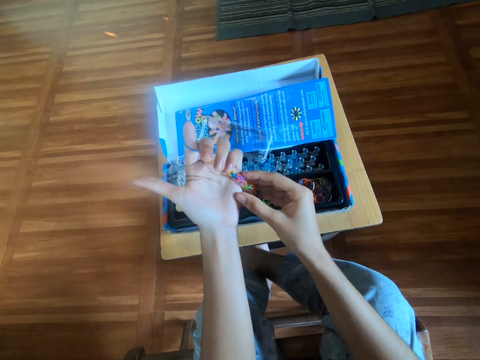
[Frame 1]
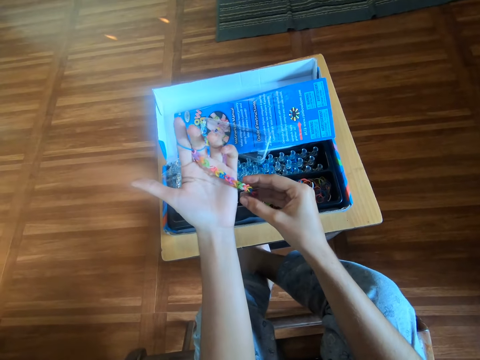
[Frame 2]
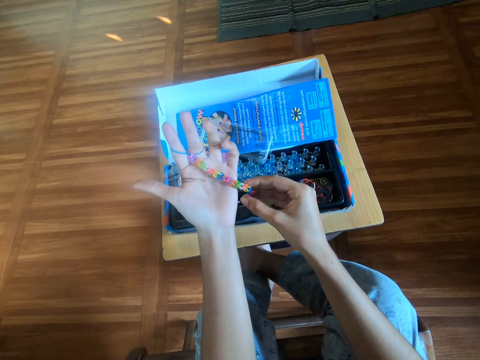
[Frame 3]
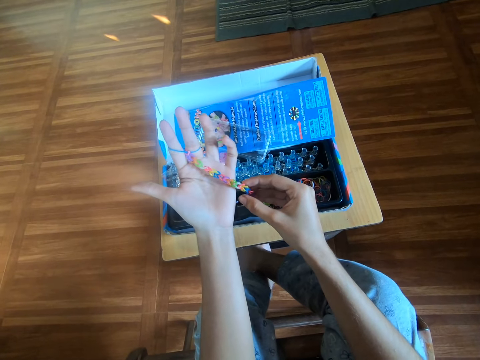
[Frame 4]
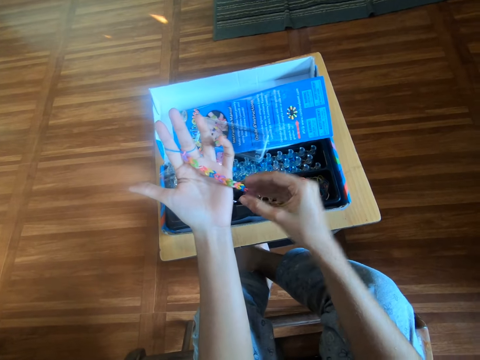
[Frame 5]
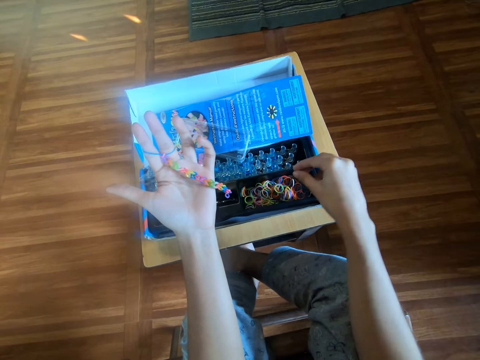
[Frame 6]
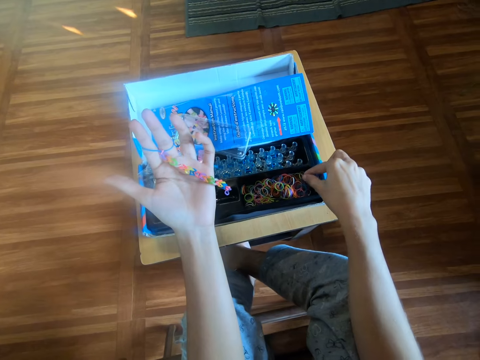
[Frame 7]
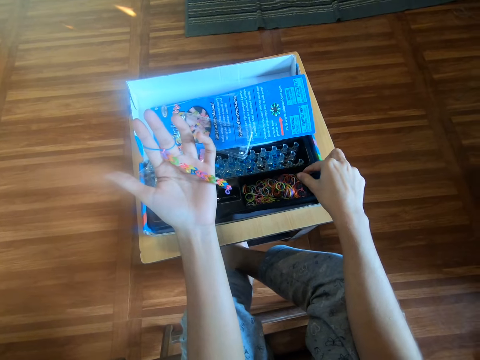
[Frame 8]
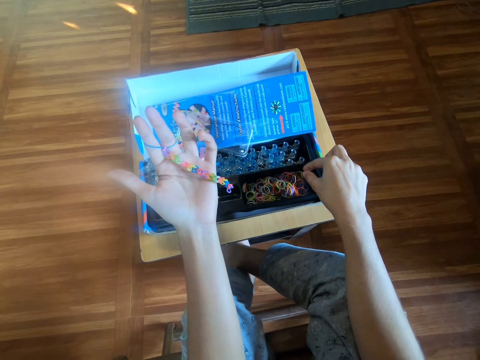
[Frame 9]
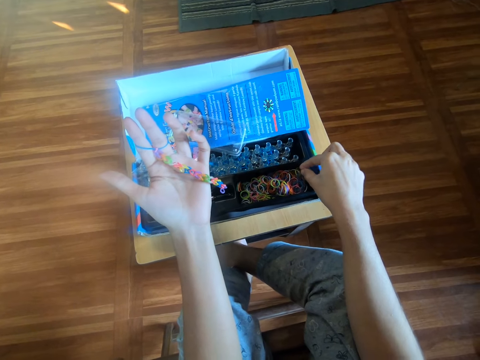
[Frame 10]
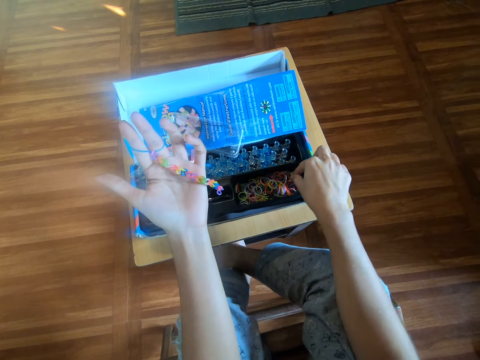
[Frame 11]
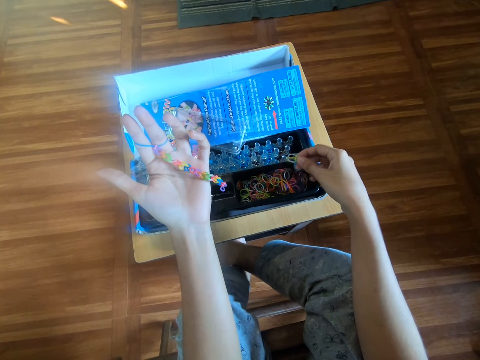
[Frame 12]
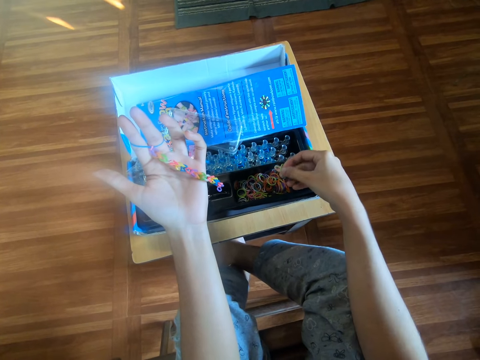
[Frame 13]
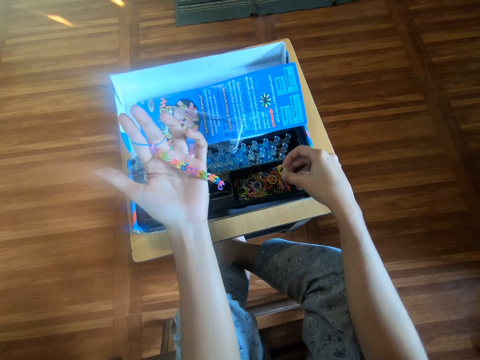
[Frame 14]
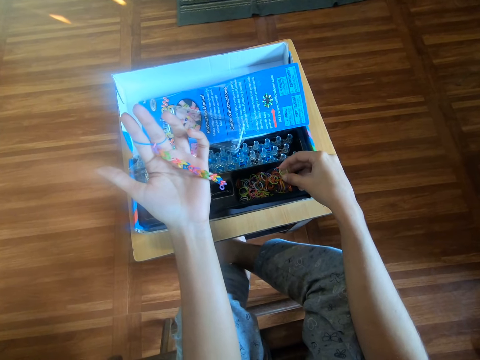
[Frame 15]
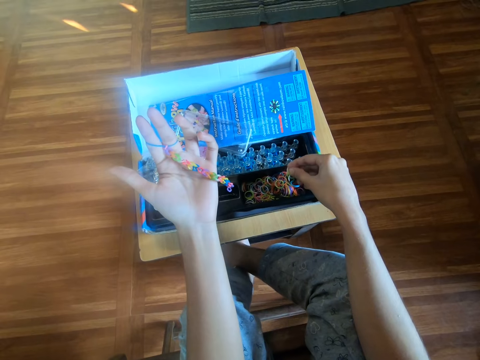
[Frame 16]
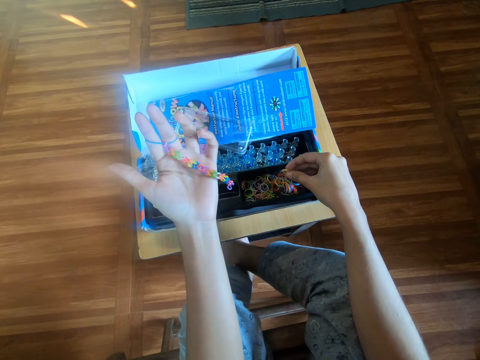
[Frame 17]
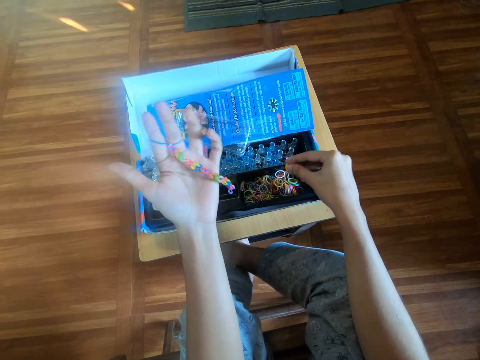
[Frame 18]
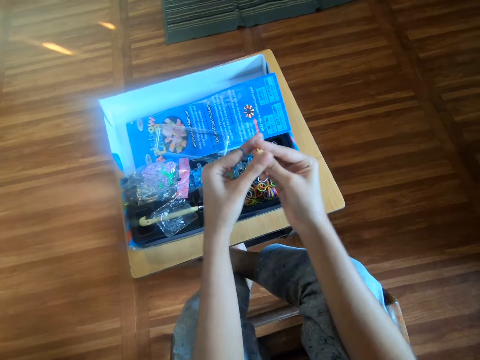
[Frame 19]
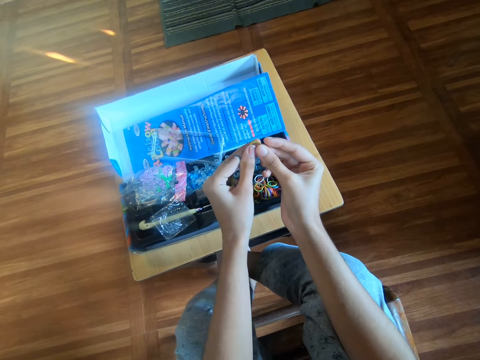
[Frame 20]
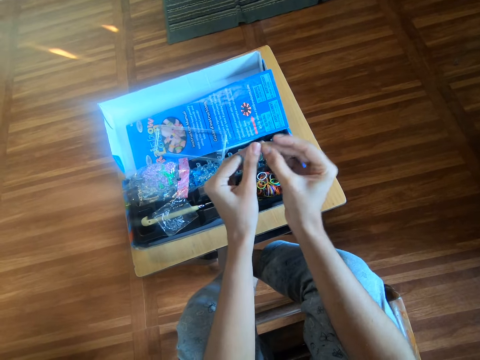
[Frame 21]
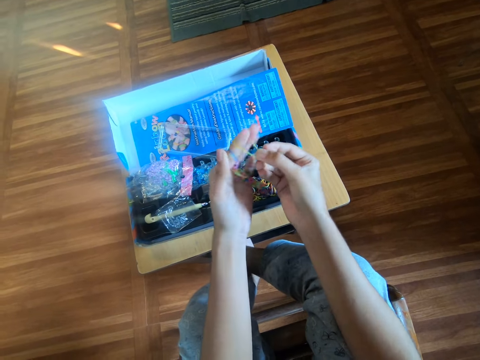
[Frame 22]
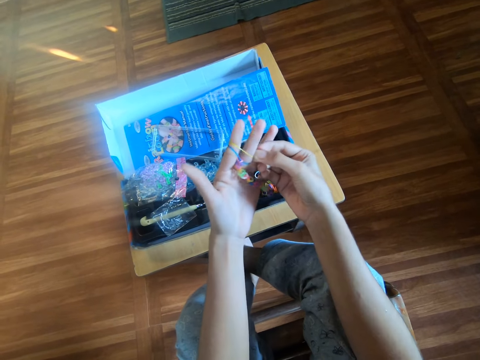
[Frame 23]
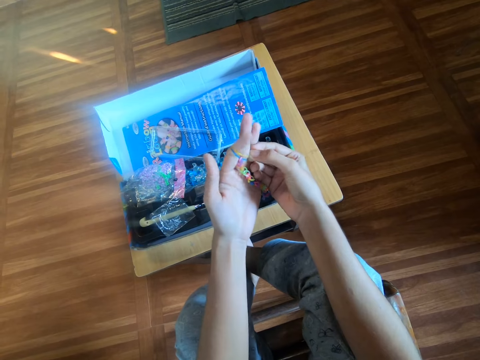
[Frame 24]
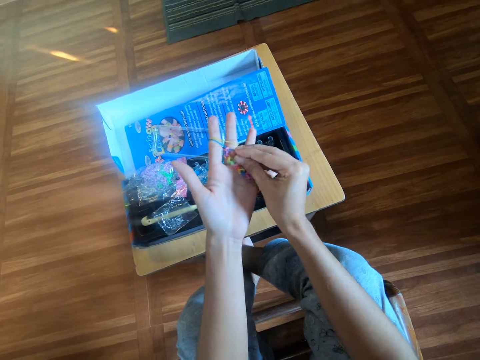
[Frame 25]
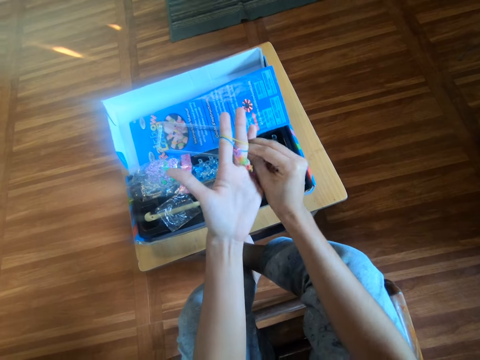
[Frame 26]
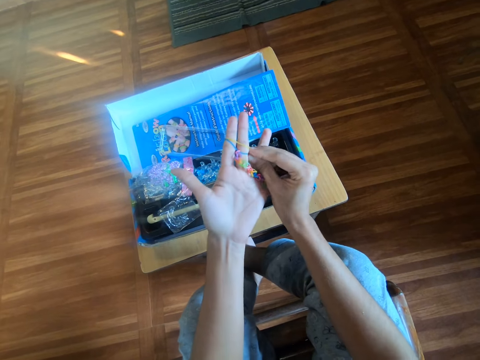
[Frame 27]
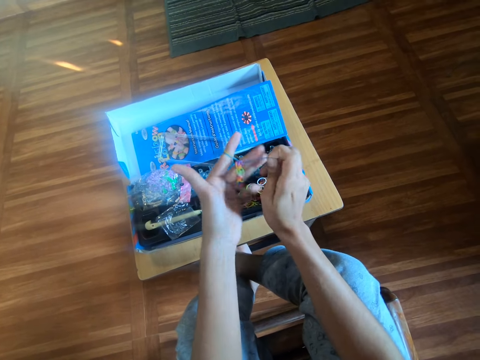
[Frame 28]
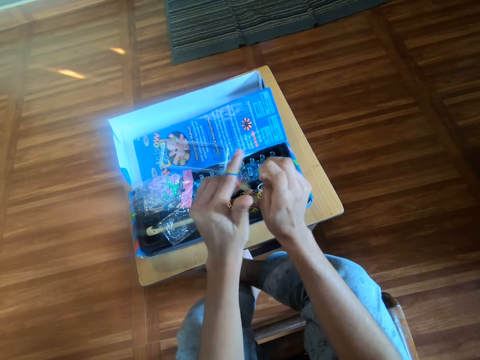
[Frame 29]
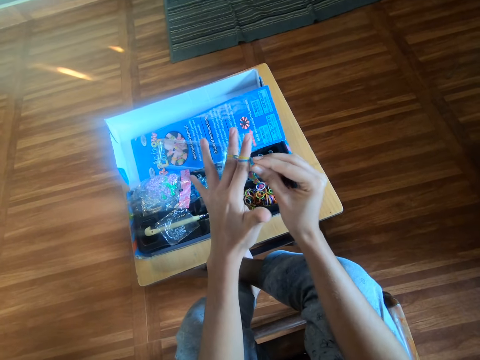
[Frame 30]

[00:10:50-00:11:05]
The camera wearer moves her fingers. She stretches her fingers. She picks a rubber band from inside the box with her right hand. She holds the rubber band. She wears the rubber band around her left hand. She puts the rubber band in her fingers. She adjusts the rubber band properly on her left hand with her right hand.

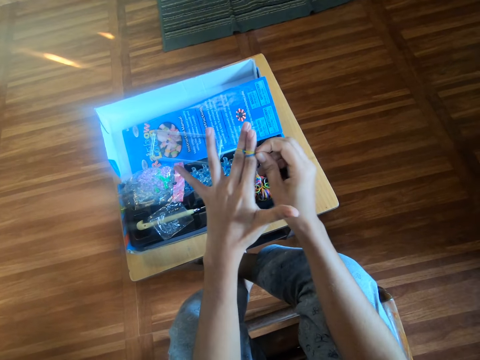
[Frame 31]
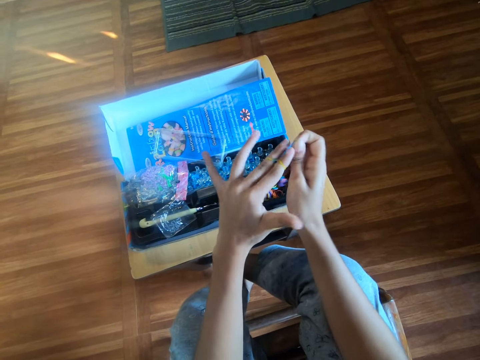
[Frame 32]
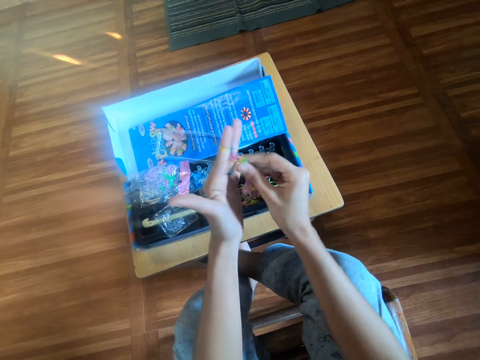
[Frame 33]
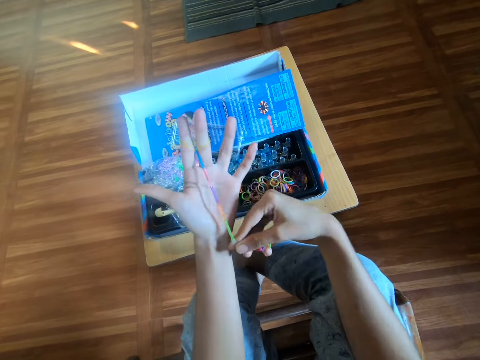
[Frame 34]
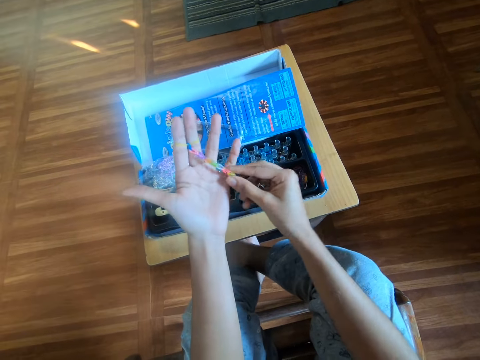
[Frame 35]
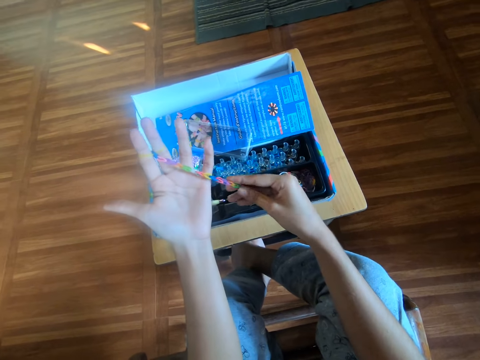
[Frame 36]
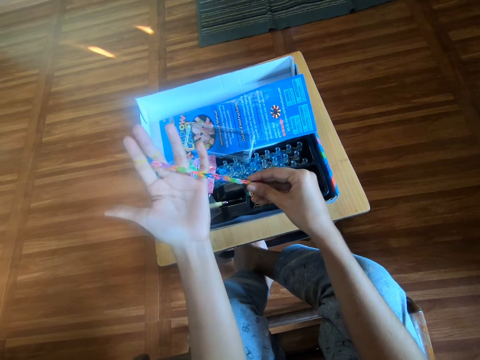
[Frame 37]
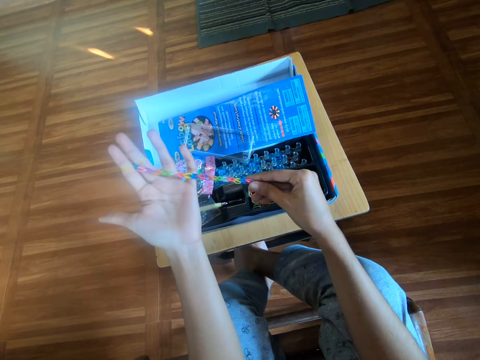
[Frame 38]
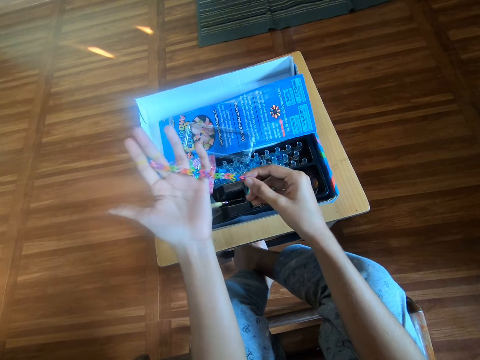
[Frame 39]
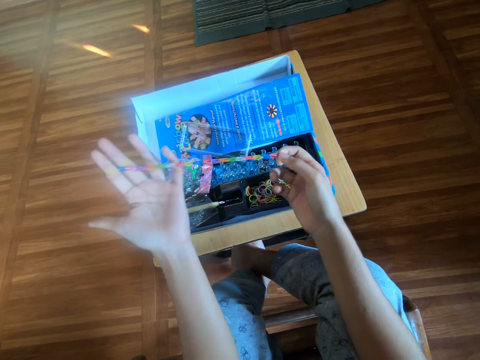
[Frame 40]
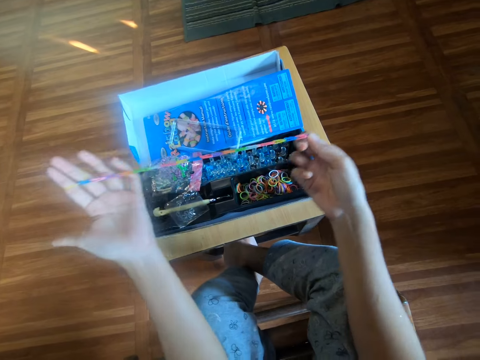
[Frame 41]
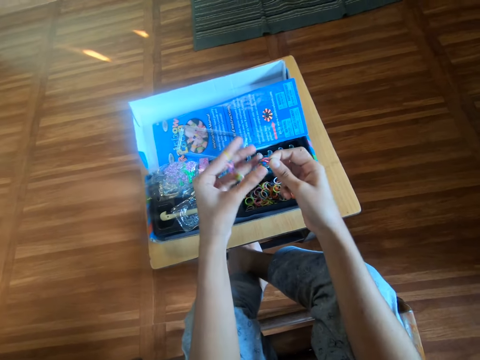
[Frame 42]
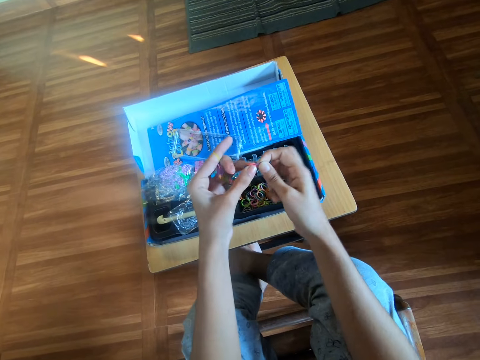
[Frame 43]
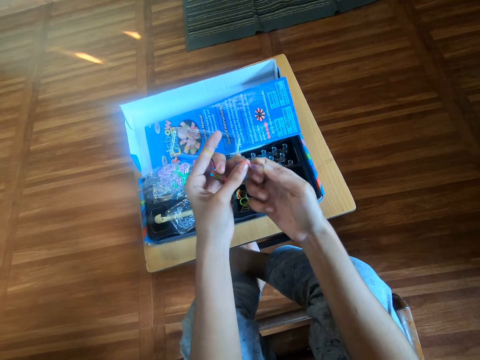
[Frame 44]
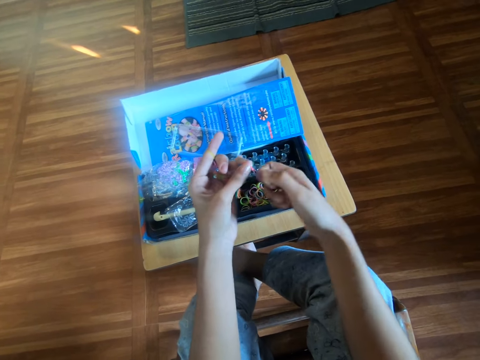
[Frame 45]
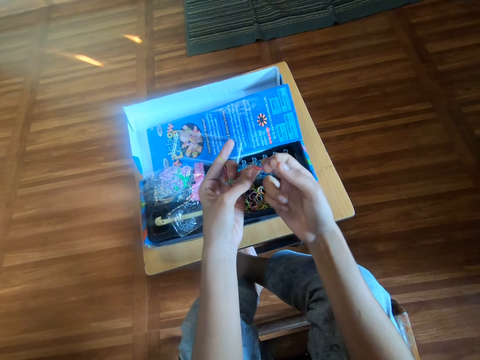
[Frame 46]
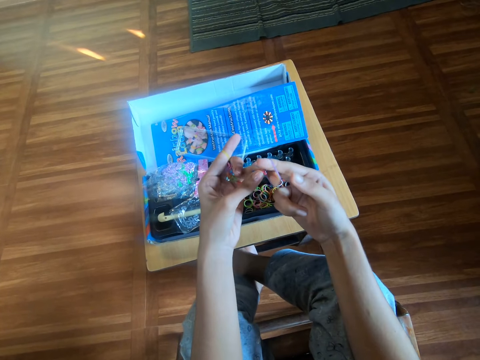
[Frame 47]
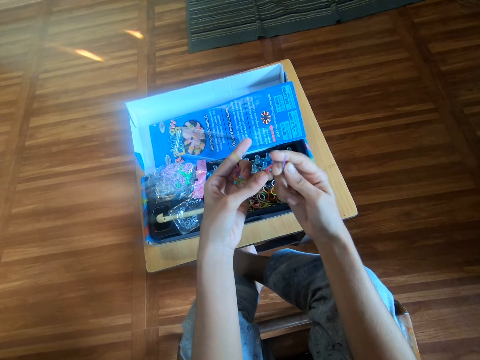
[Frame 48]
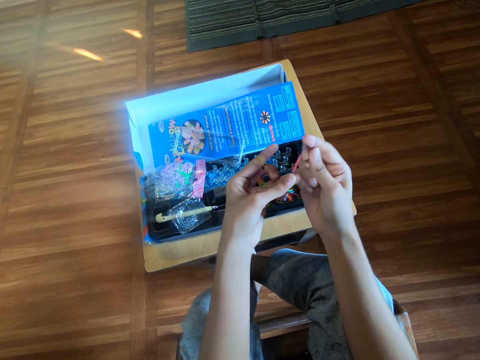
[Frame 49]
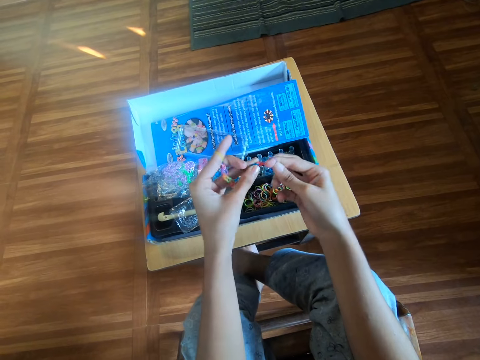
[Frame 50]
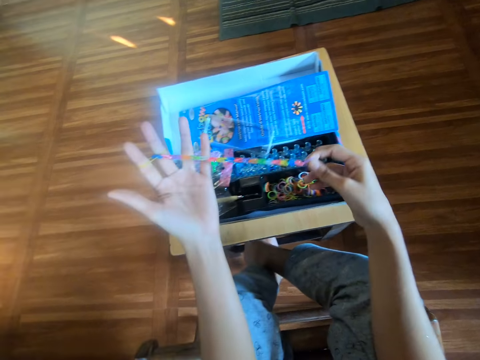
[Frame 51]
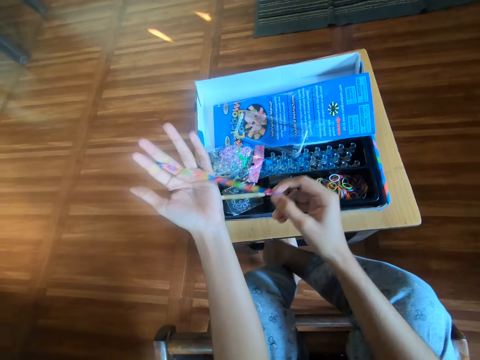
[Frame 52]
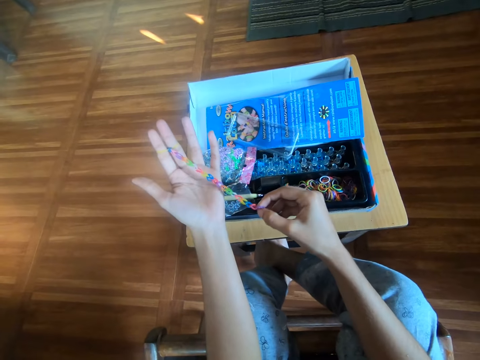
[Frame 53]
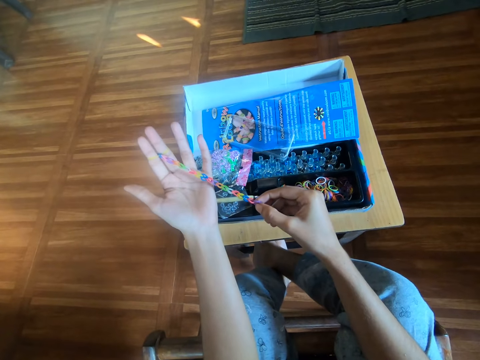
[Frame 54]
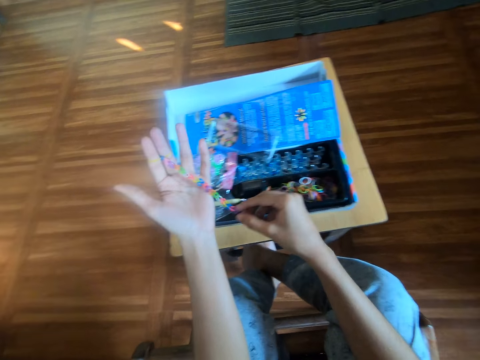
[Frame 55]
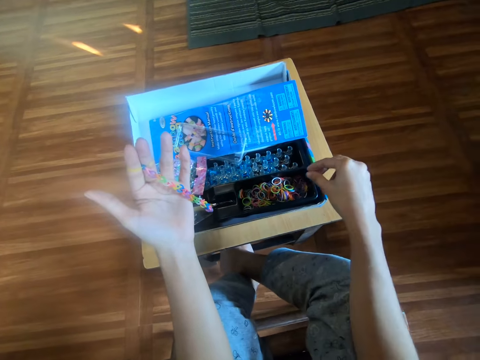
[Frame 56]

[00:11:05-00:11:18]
The camera wearer stretches the loom bracelet with her right hand. She pulls a chain of rubber bands. She stretches a rubber band. She crafts the loom bracelet with both hands. She touches the rubber band. She stretches the loom bracelet with both hands.
